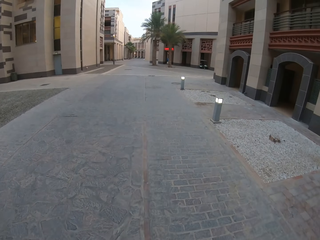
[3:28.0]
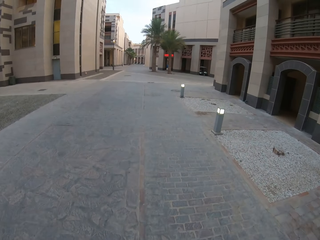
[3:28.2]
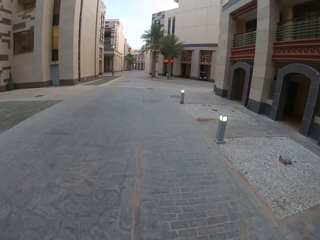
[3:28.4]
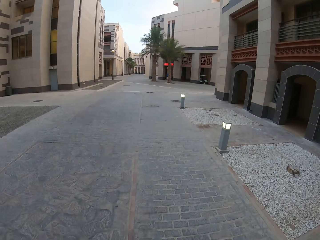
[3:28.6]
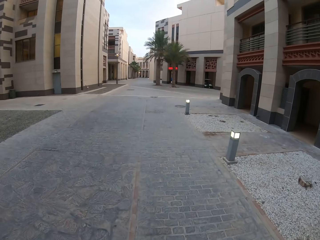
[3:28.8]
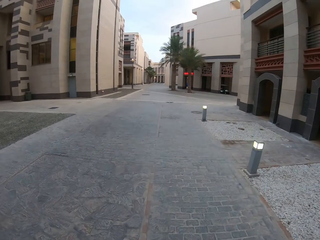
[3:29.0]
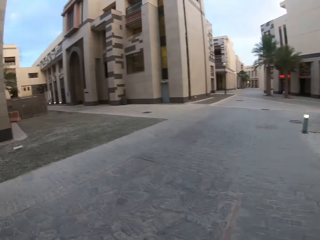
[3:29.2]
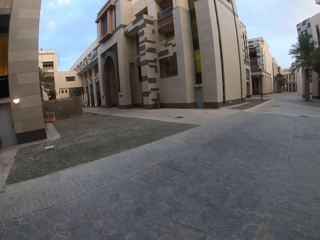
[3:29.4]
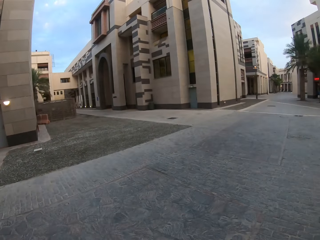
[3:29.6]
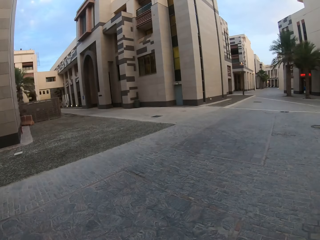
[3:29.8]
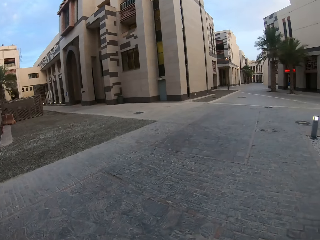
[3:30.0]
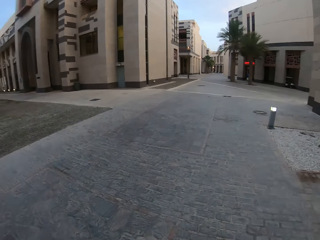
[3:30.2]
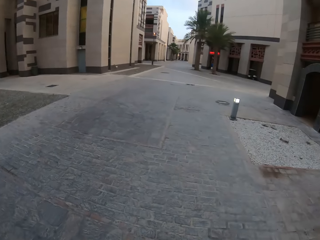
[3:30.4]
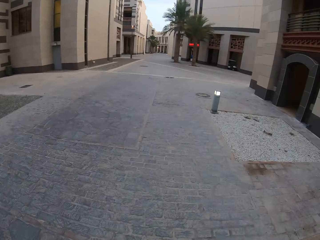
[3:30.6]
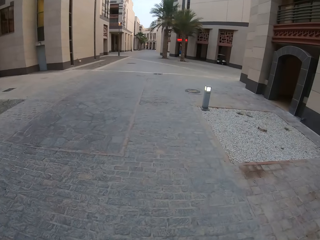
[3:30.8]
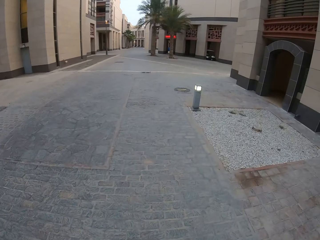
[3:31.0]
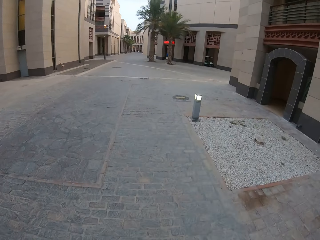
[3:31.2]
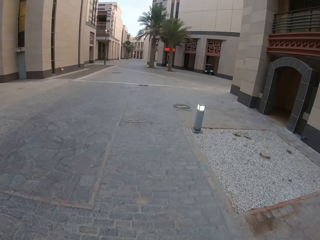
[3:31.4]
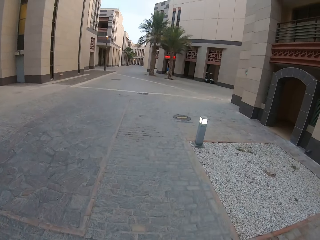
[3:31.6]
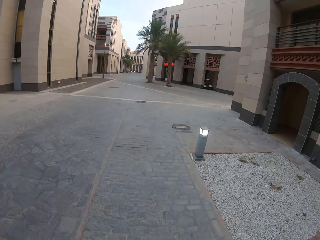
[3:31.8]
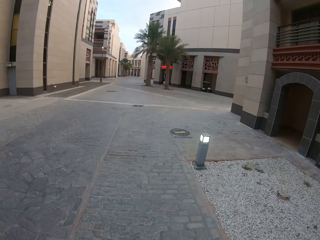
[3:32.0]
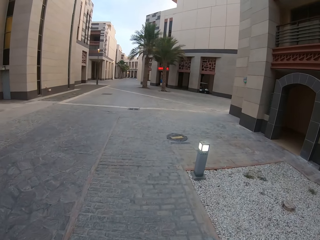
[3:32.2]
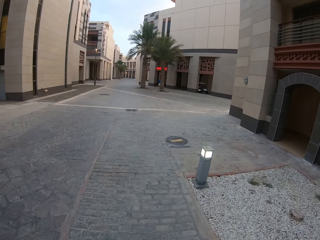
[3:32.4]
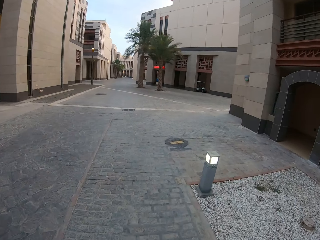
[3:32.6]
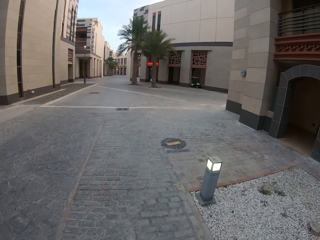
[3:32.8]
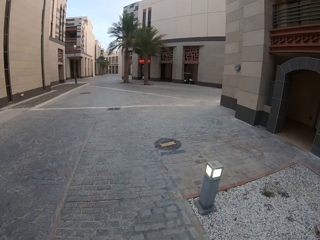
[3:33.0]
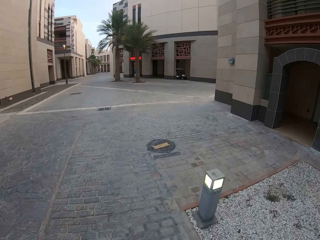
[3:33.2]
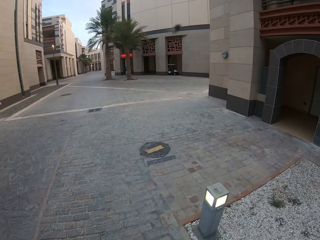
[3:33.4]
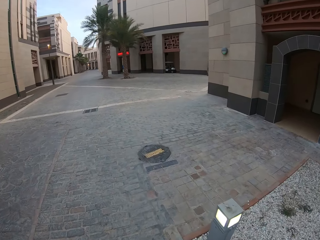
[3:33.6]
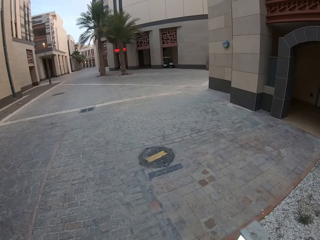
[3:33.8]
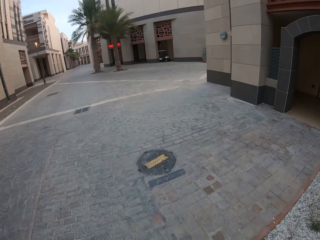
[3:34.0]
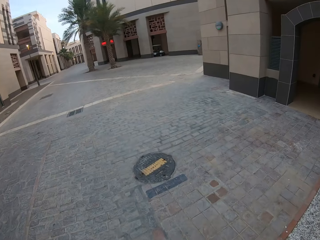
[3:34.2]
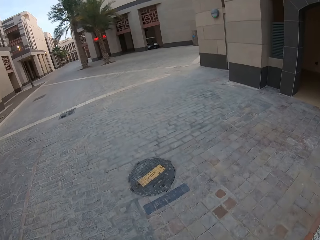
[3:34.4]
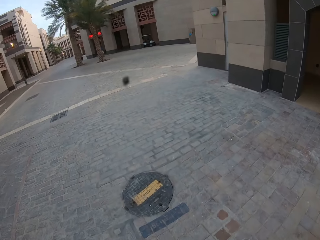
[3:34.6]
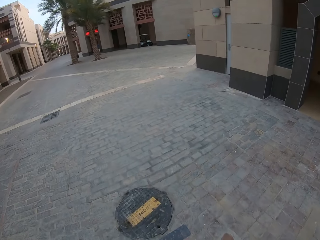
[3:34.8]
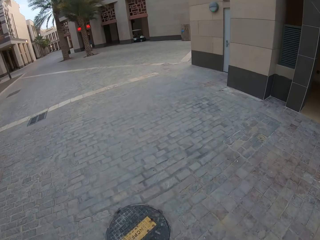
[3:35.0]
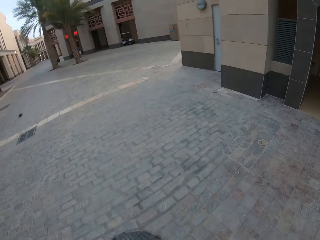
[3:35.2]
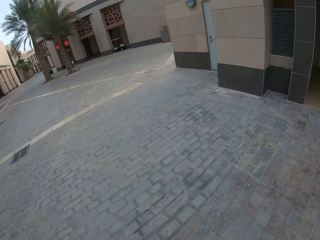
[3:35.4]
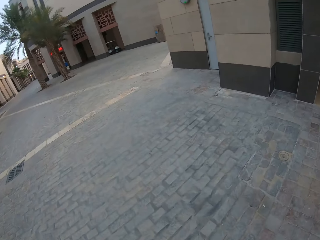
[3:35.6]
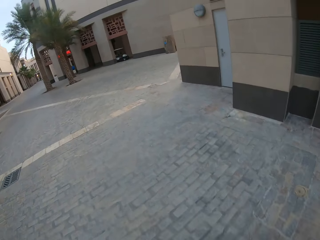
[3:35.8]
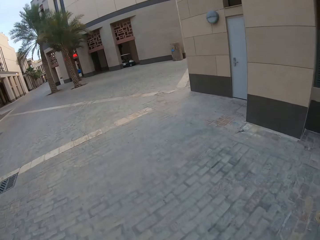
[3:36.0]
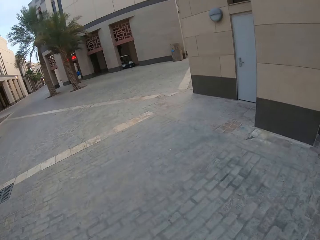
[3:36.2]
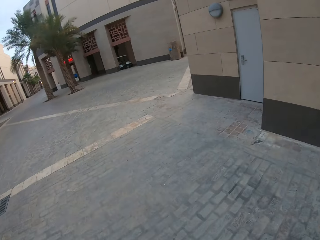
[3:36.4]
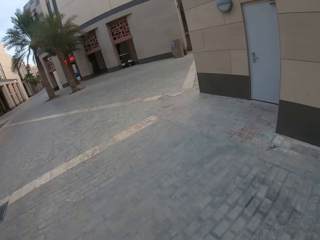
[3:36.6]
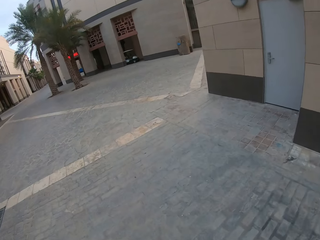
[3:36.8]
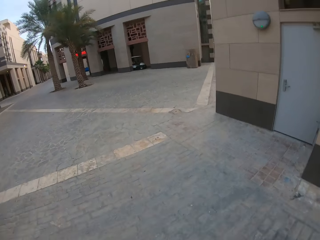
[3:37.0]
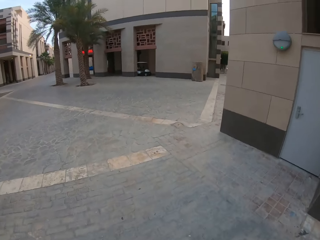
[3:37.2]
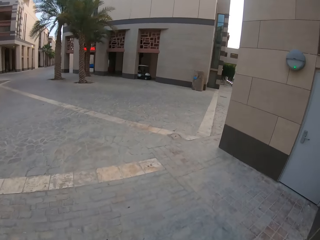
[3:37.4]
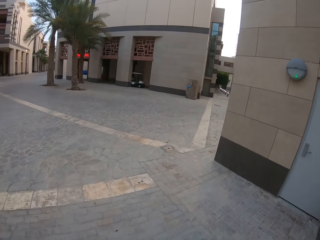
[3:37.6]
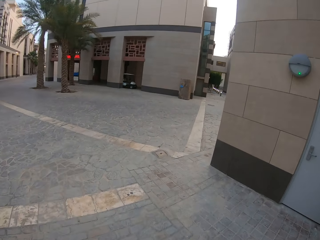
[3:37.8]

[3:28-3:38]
The camera wearer looks on the left.

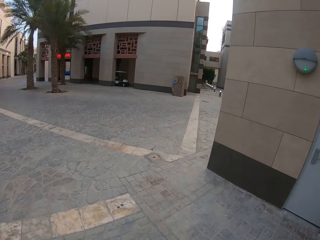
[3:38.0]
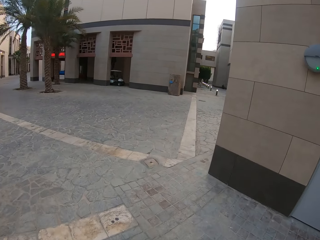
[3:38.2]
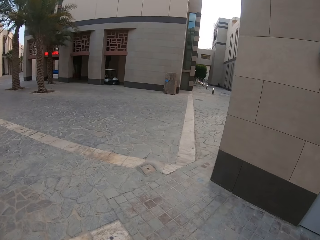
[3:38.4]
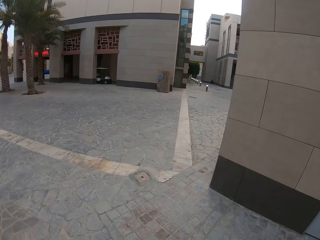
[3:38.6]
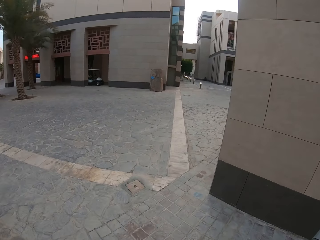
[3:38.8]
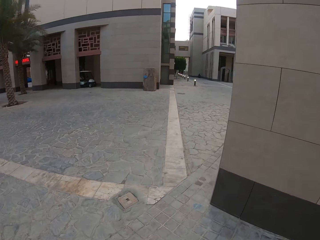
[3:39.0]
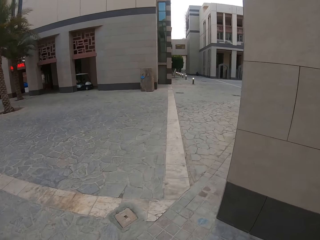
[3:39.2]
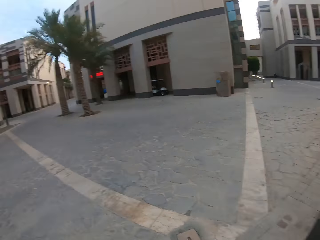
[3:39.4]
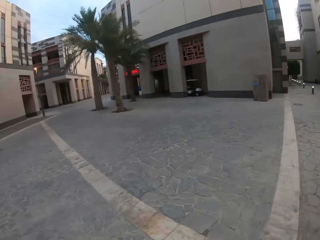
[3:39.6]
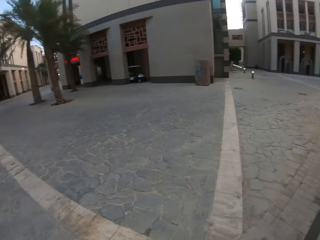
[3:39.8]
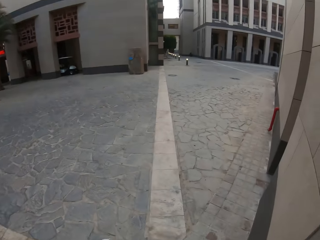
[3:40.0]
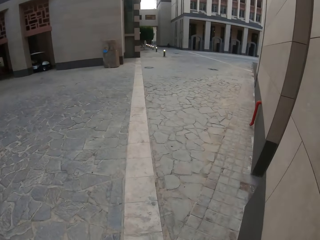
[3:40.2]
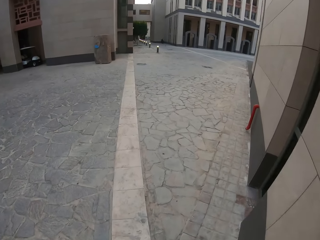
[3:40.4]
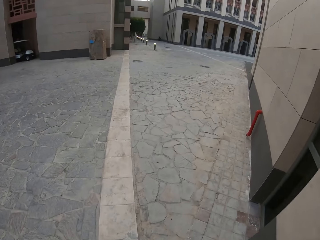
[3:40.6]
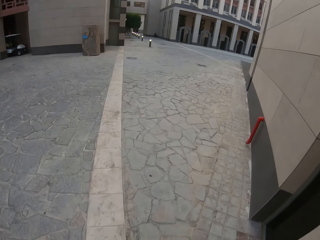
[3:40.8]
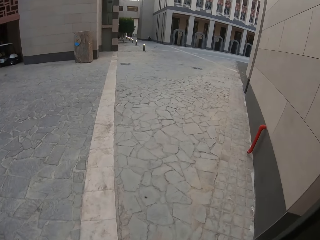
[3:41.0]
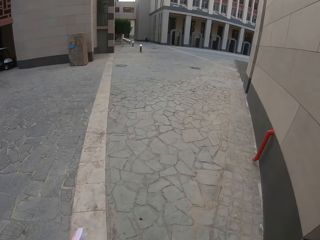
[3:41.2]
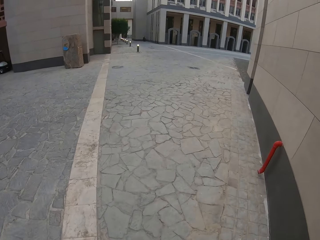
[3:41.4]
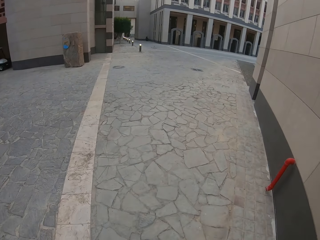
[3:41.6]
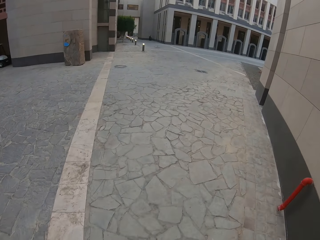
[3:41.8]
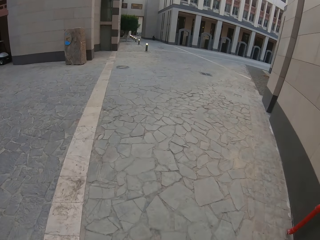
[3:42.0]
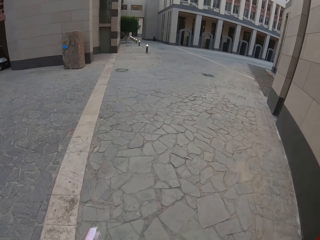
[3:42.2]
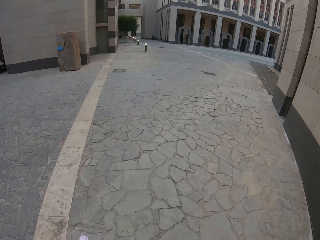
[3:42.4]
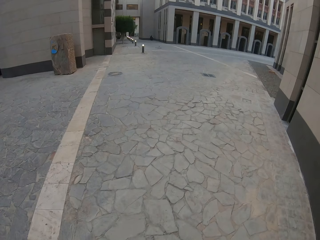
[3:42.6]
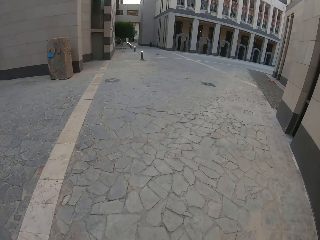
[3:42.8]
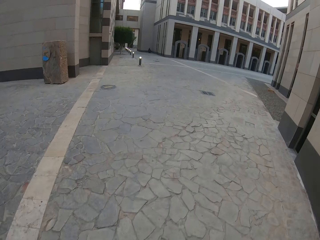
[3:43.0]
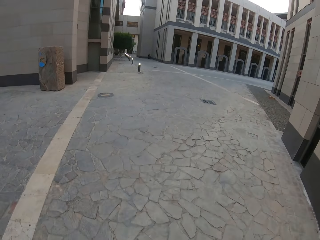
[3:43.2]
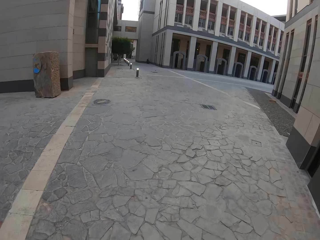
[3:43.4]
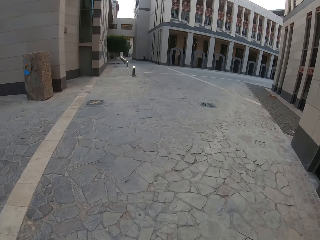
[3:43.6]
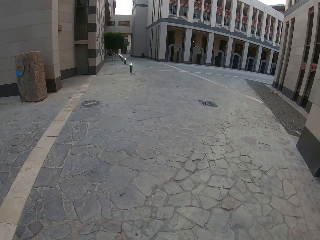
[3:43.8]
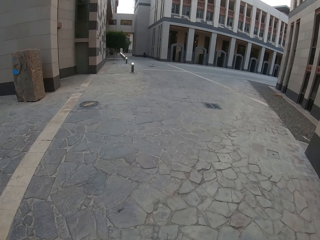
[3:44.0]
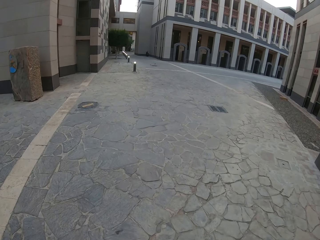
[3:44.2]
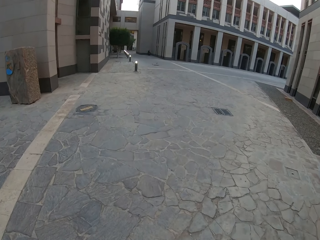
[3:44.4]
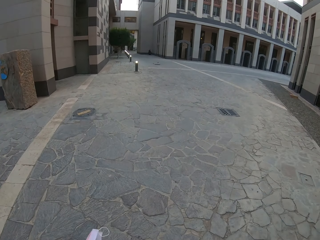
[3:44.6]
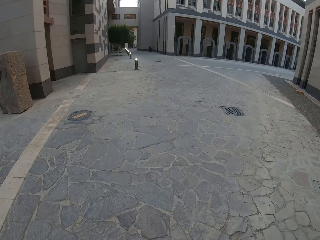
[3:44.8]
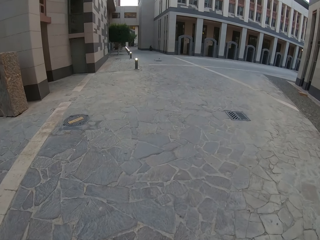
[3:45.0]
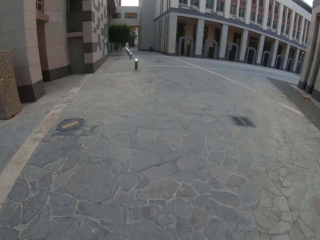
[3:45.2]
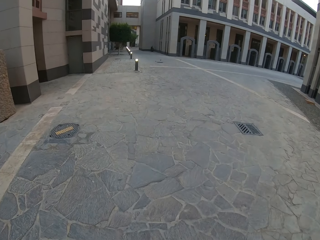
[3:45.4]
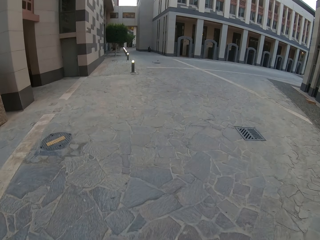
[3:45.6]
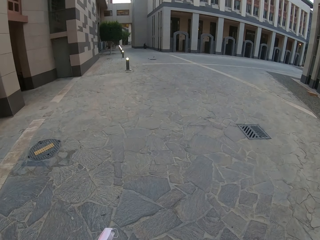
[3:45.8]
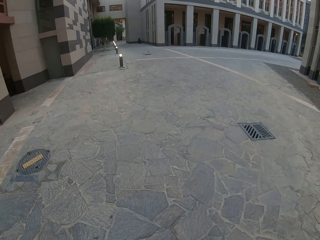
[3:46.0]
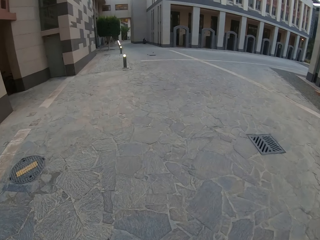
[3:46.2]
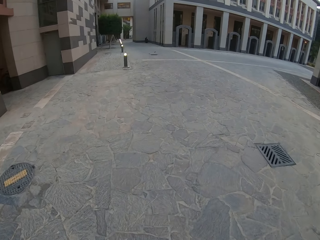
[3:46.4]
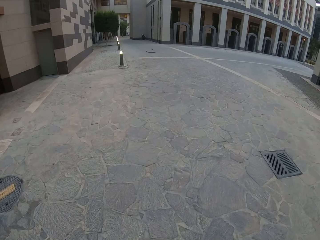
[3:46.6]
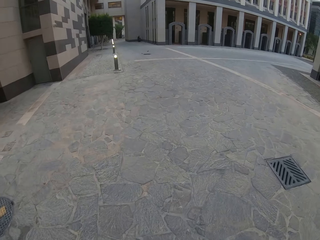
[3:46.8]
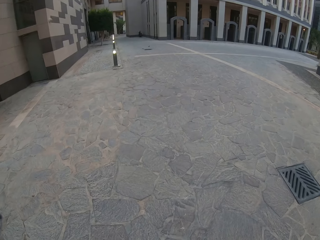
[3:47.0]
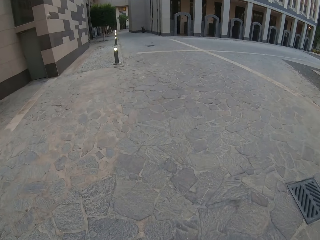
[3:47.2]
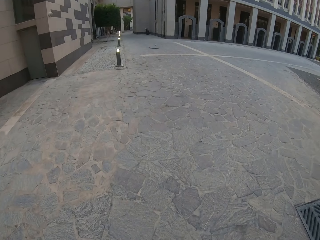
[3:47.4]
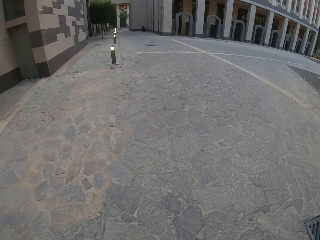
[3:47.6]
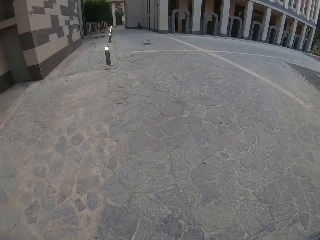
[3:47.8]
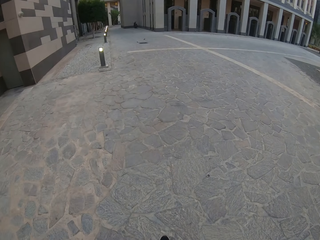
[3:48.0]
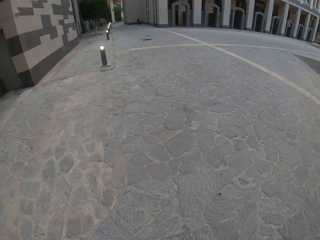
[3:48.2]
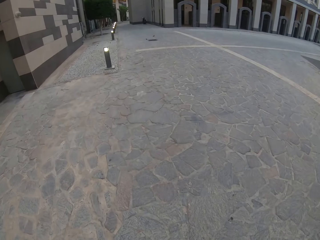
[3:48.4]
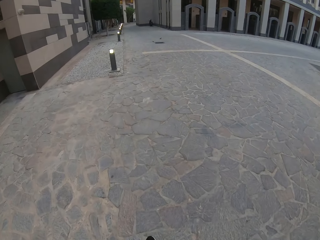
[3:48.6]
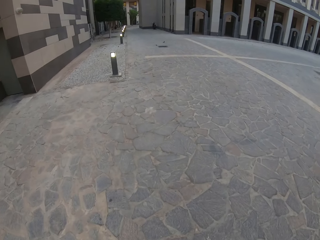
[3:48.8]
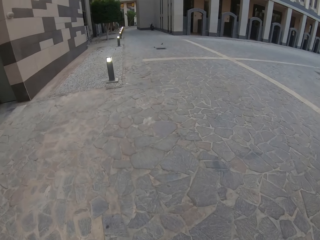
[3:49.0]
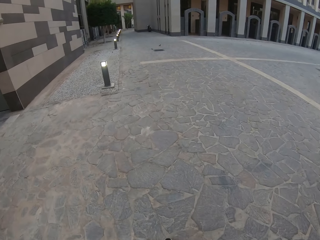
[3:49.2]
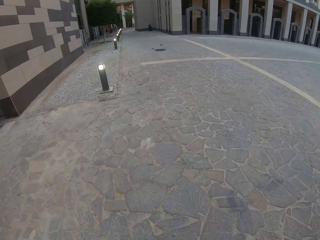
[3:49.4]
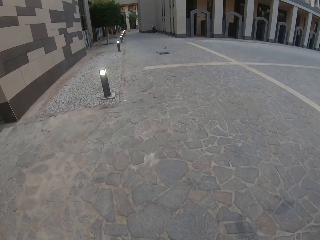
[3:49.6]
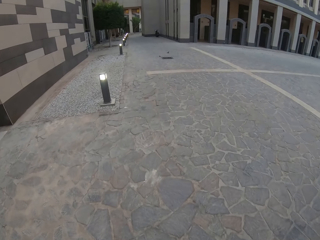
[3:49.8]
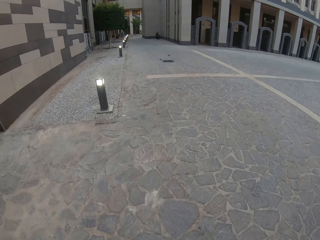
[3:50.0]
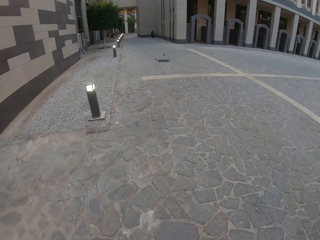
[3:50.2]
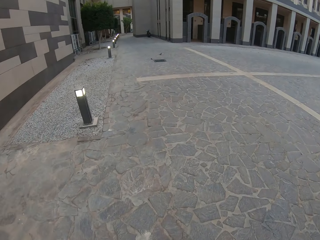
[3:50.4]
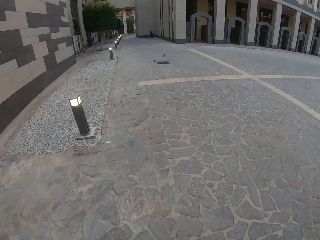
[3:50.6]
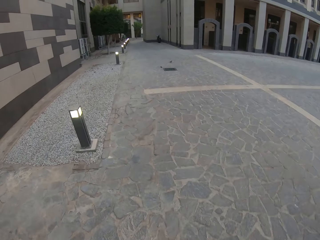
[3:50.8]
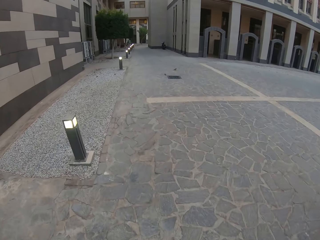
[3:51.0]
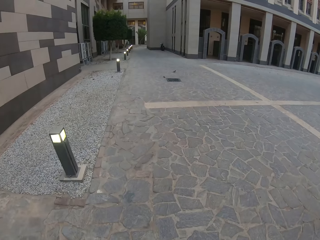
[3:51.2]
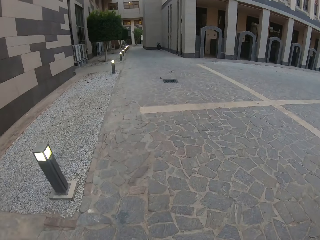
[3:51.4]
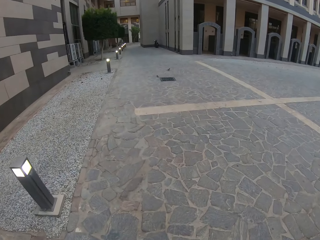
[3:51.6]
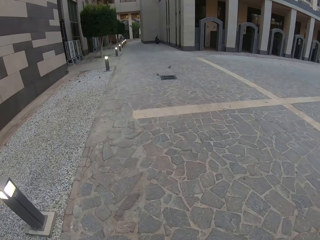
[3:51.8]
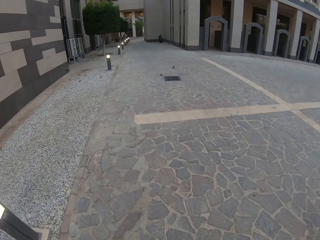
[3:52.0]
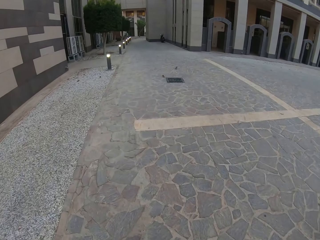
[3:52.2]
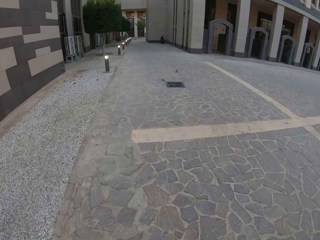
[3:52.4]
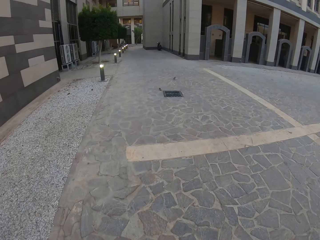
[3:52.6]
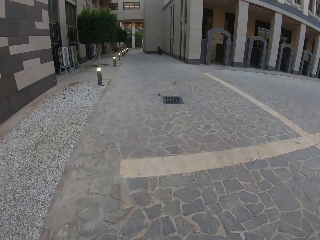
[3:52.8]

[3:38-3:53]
The camera wearer looks around, turns to the right, and walks on the pavement.
